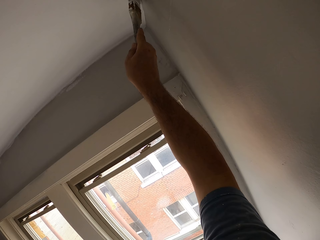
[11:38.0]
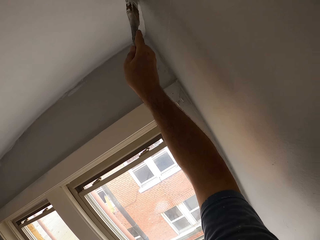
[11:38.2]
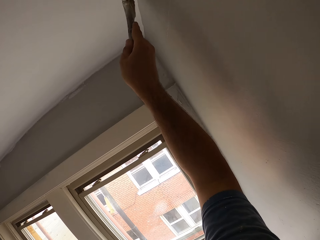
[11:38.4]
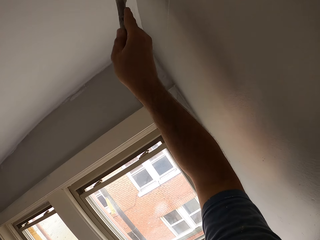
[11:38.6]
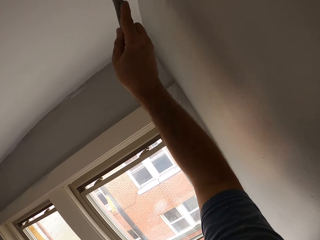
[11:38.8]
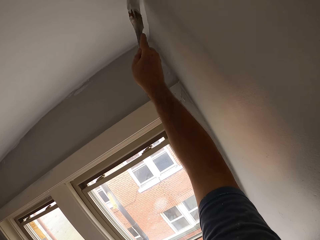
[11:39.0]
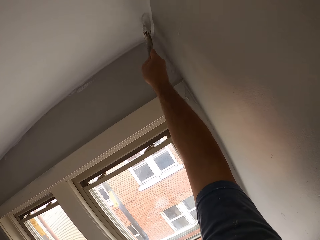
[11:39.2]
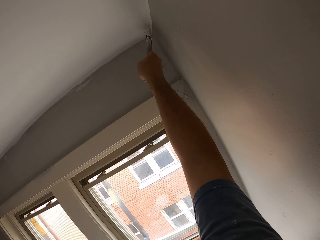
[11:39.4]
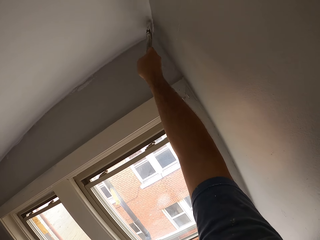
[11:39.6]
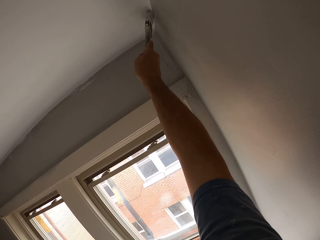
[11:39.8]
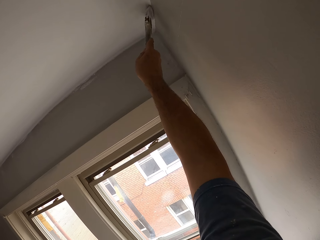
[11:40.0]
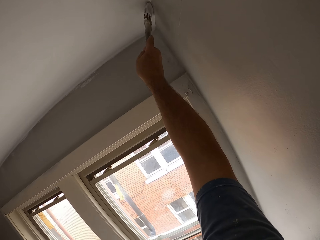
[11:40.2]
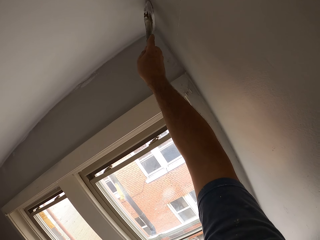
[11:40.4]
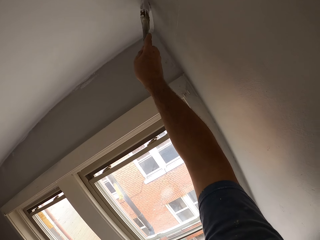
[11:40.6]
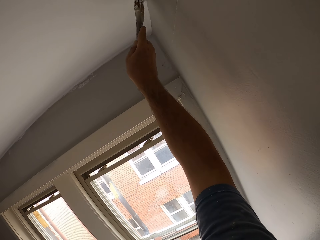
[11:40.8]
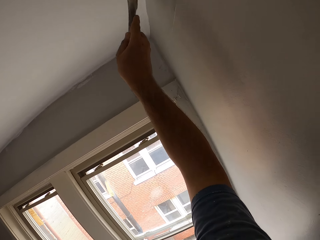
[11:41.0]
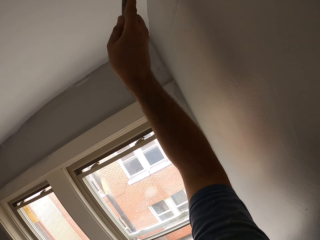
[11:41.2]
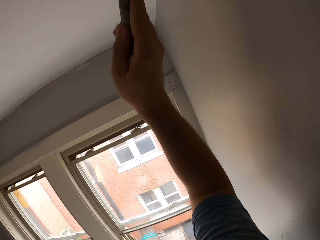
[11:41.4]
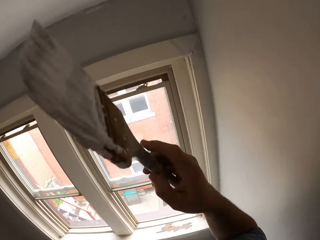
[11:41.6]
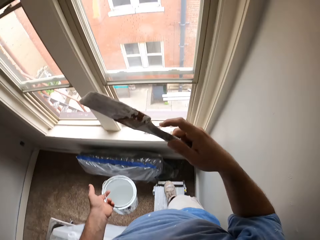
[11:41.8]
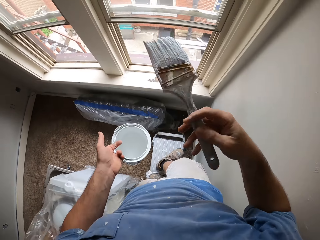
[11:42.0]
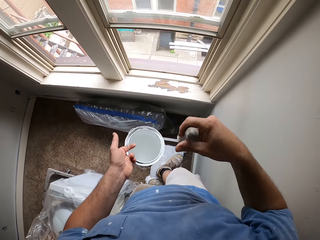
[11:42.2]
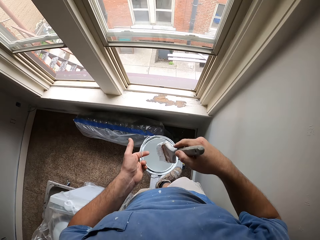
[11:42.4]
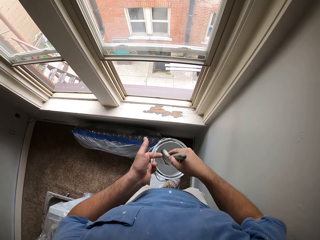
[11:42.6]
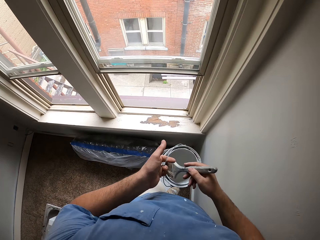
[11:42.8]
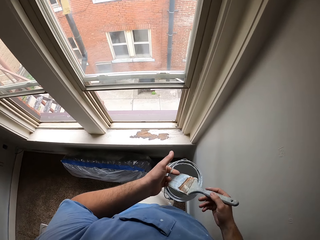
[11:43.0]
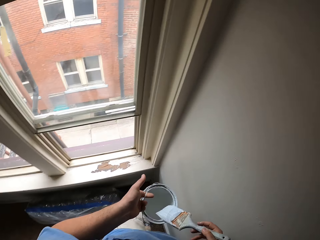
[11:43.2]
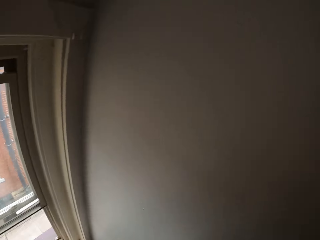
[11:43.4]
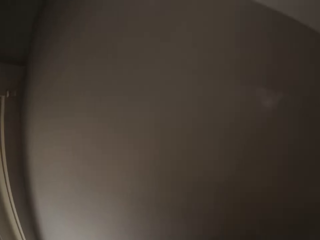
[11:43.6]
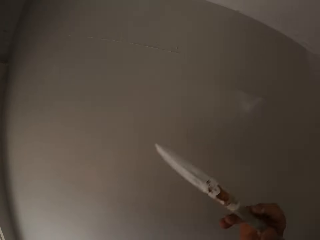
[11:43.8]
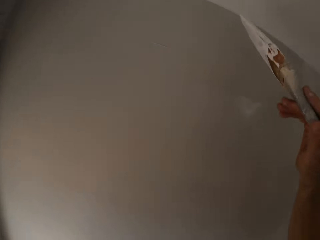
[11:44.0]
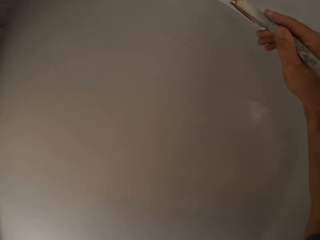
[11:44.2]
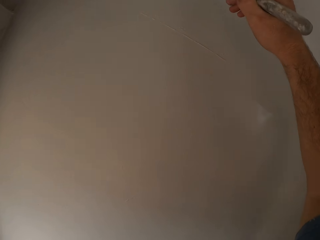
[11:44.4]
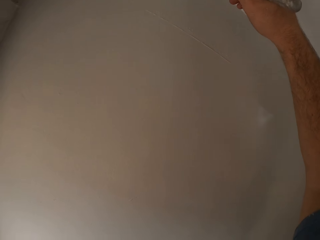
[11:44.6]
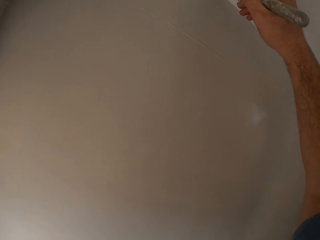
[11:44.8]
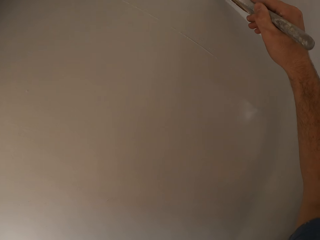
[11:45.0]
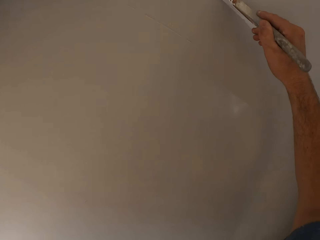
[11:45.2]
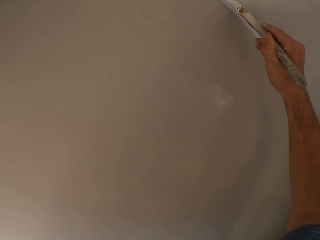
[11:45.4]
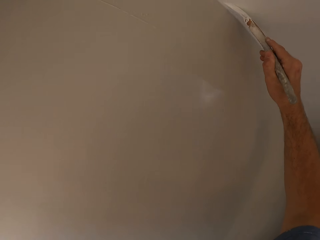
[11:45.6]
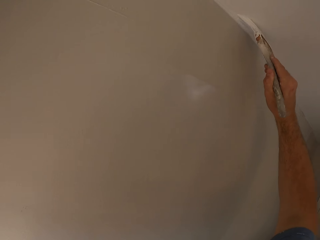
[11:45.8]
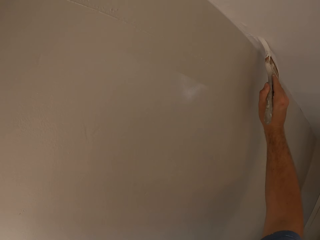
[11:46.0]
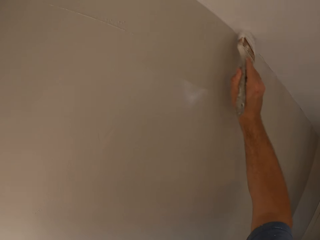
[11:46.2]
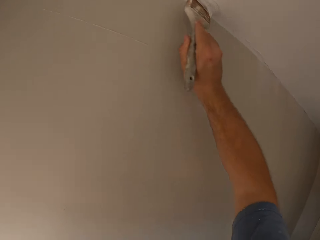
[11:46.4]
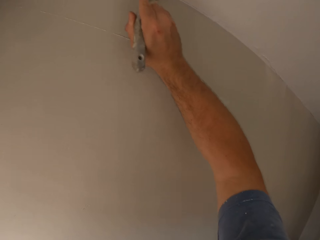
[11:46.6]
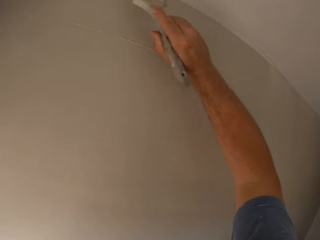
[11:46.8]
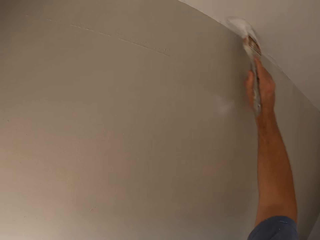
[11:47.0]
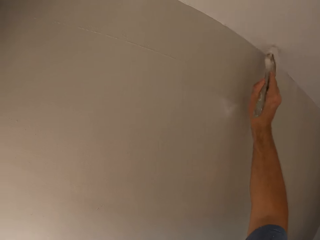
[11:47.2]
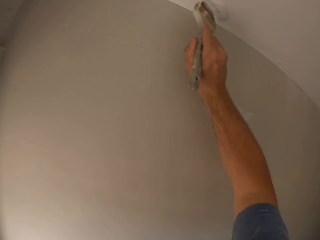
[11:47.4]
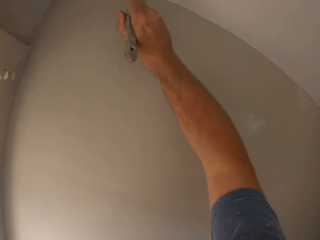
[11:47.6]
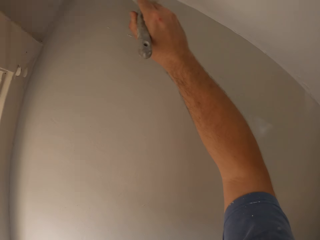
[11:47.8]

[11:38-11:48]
The camera wearer dips the paint brush into the paint container. He paints the ceiling or wall with the paint brush in his right hand.

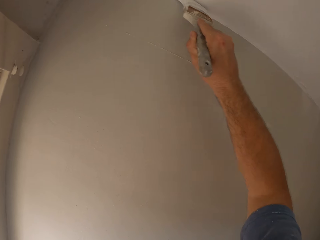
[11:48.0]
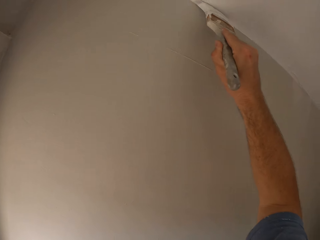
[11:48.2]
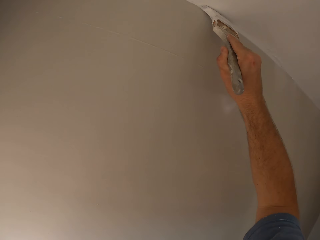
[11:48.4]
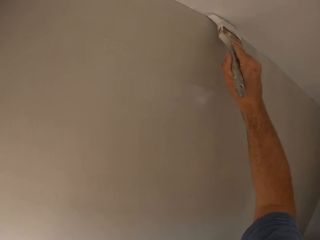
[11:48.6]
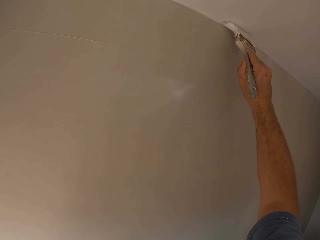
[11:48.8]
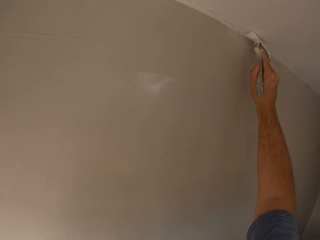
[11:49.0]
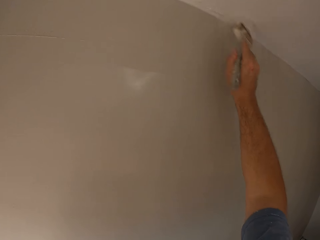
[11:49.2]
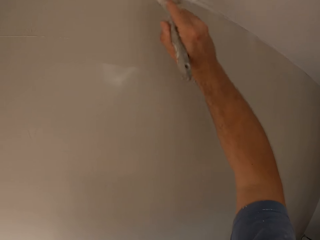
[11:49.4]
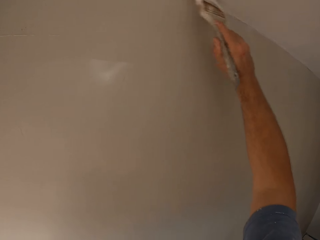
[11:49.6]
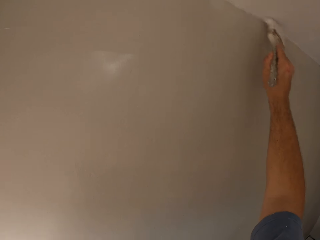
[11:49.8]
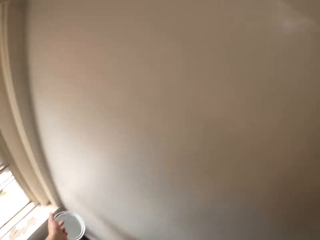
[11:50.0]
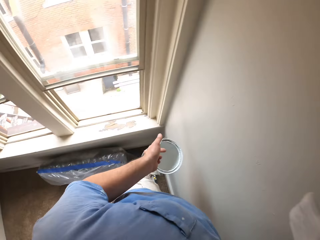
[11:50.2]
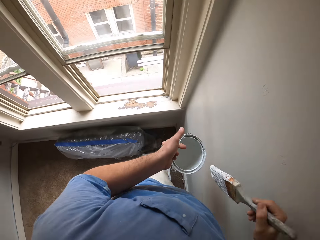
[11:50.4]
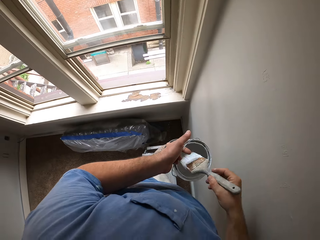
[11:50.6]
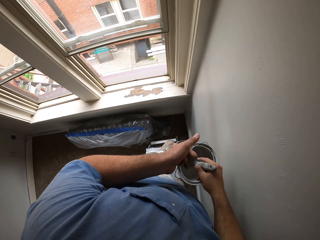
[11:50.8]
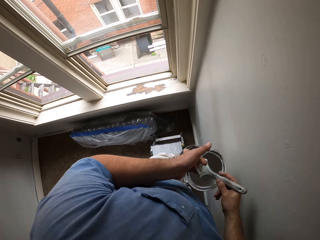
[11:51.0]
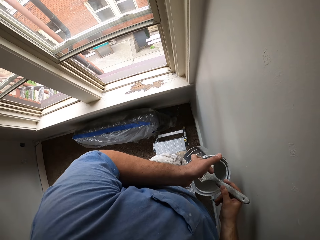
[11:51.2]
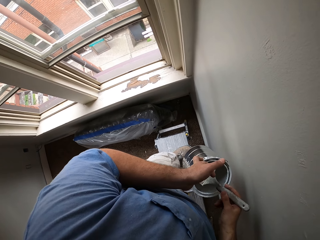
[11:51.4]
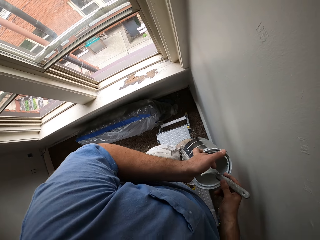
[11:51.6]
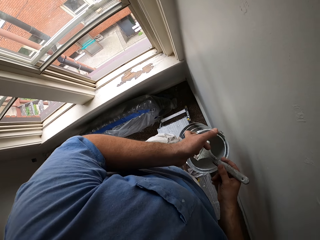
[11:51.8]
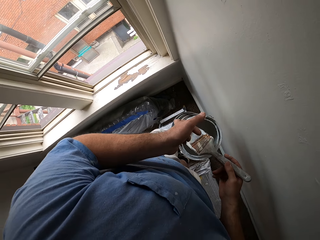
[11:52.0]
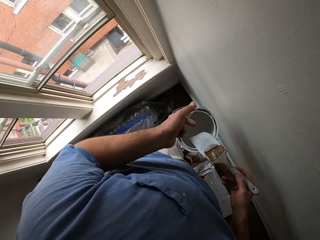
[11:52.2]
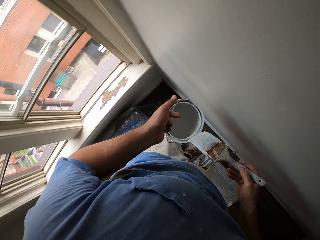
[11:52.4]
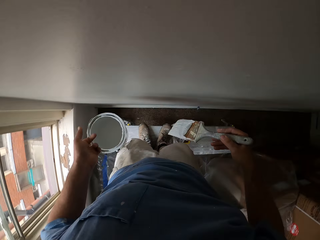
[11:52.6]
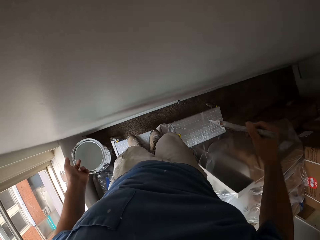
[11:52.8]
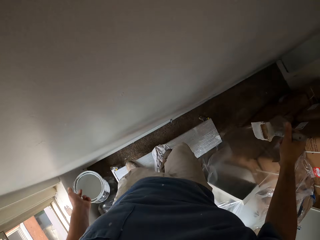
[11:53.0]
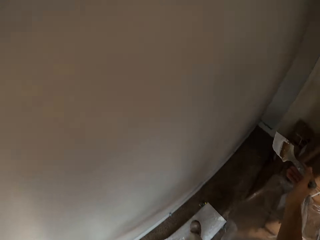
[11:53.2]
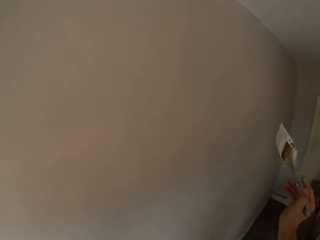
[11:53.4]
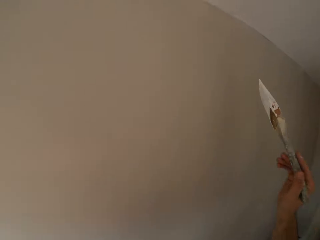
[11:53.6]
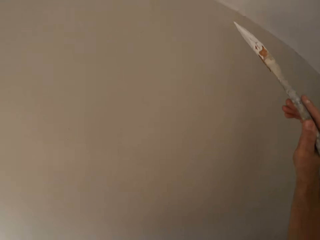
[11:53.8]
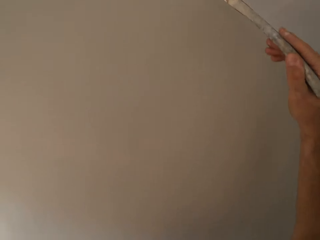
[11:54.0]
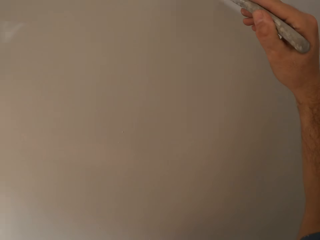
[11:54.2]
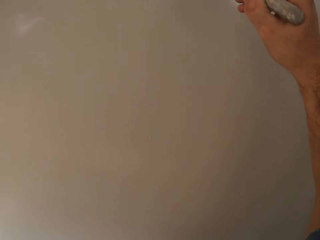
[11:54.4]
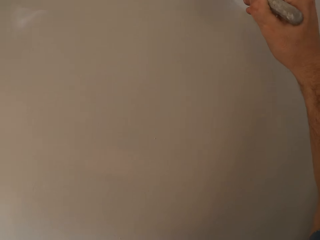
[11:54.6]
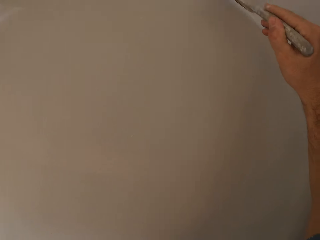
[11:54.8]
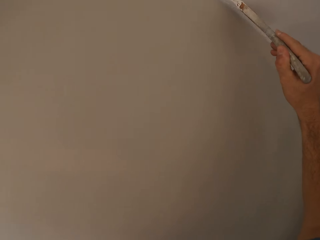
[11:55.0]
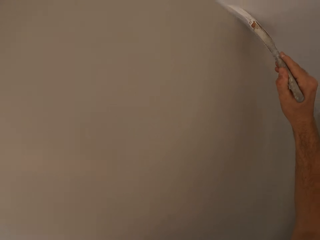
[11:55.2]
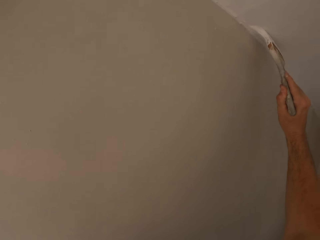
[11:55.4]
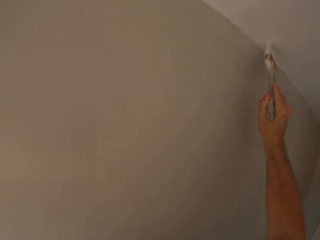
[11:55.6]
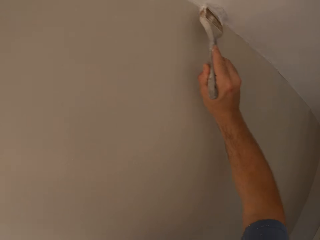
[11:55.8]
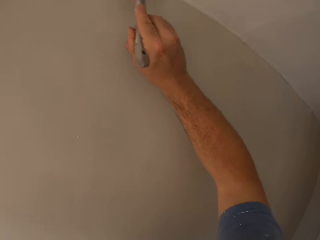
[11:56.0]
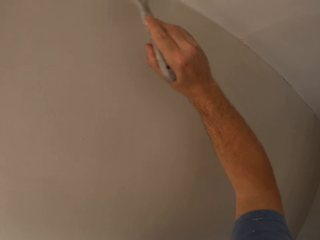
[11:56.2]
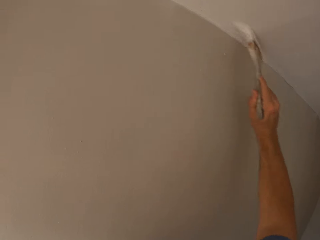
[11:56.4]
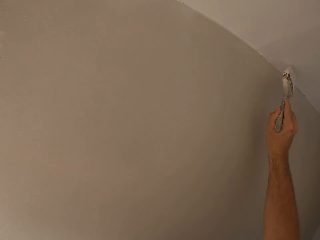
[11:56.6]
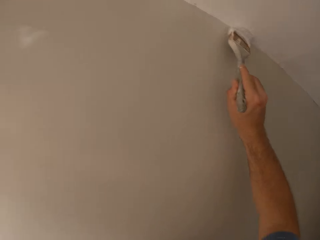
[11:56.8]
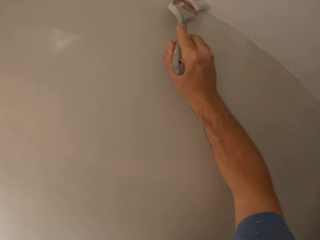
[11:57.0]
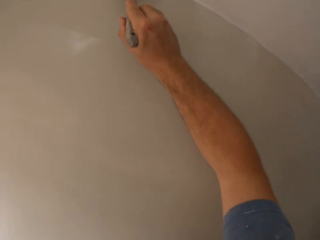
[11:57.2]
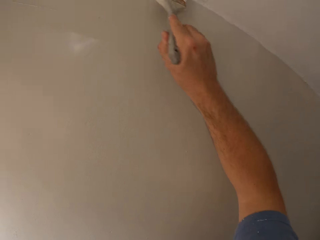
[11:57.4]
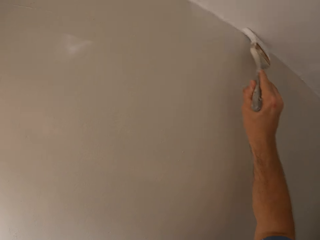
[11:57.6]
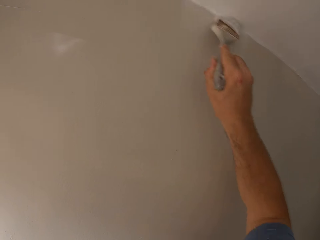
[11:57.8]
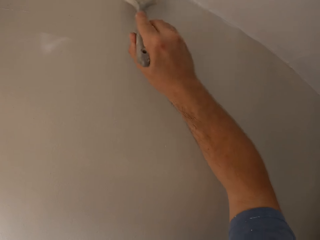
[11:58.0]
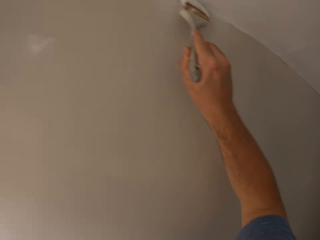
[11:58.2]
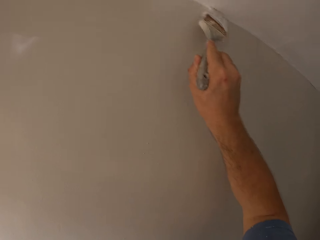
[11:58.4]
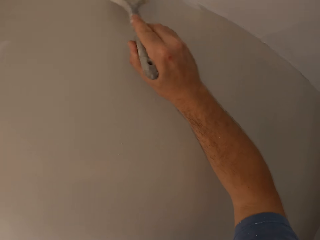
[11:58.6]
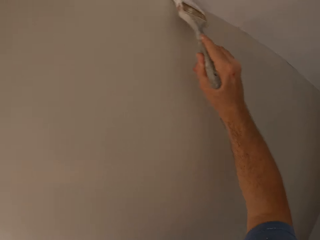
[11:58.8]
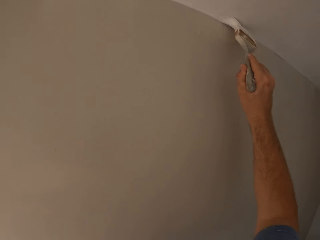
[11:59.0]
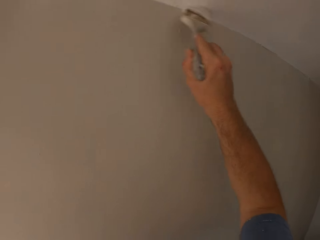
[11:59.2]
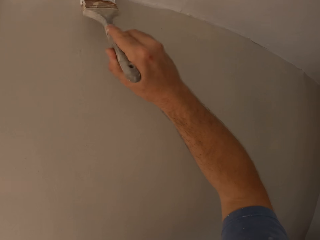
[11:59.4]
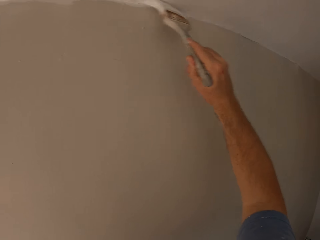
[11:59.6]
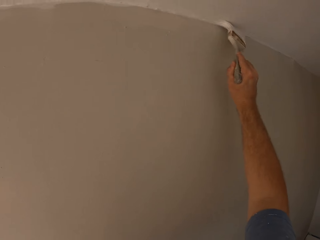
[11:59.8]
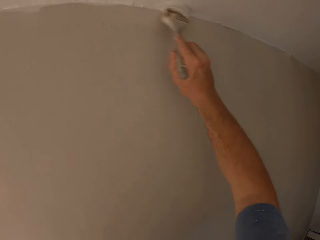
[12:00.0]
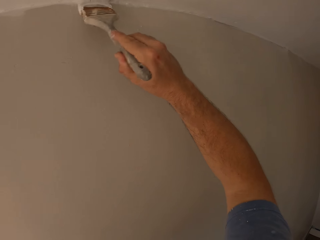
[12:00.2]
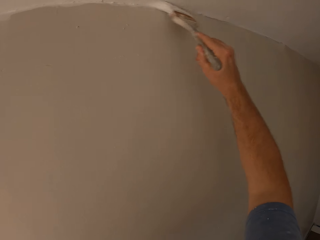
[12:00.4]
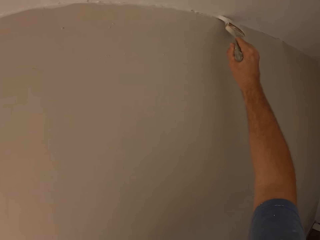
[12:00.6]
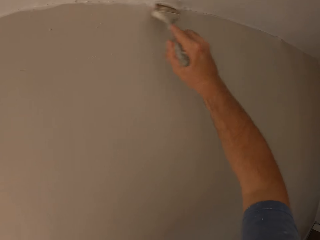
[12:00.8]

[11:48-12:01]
The camera wearer dips the paint brush into the paint container. He paints the ceiling or wall with the paint brush in his right hand.
